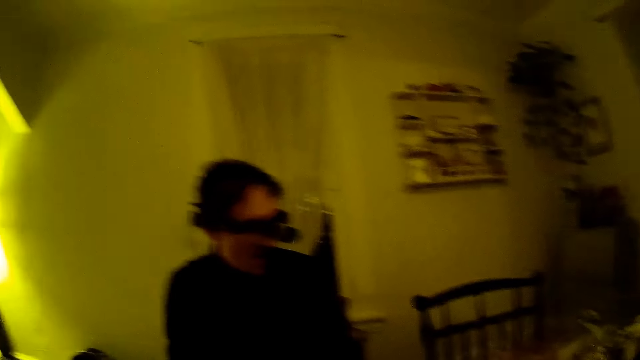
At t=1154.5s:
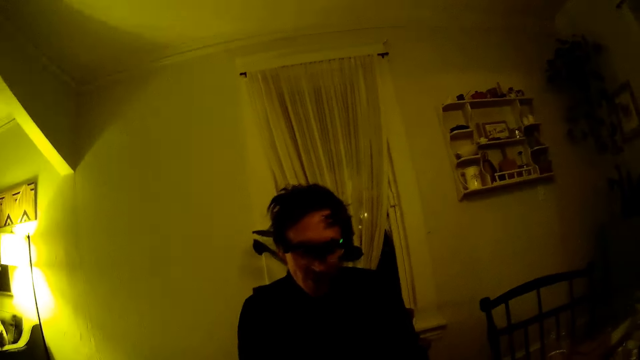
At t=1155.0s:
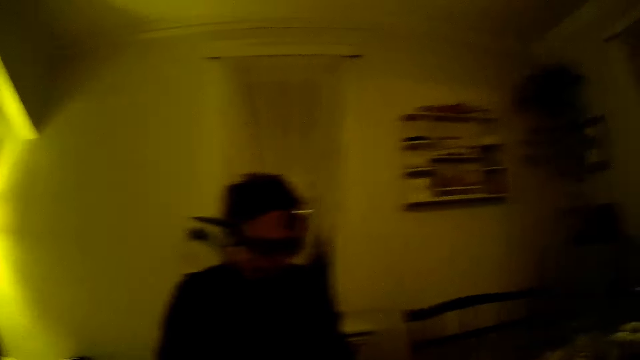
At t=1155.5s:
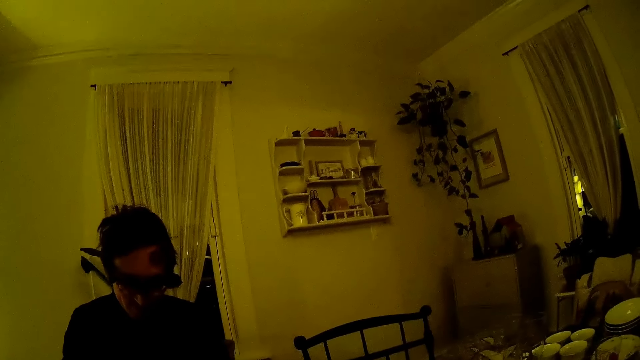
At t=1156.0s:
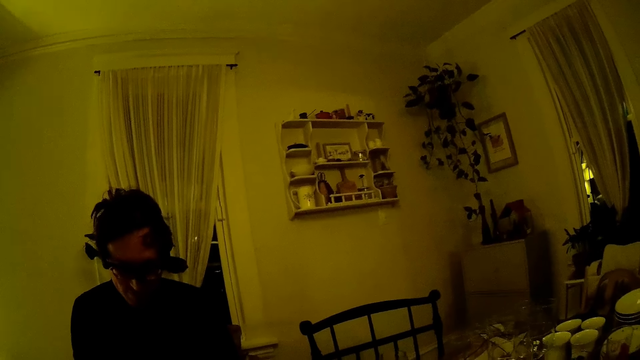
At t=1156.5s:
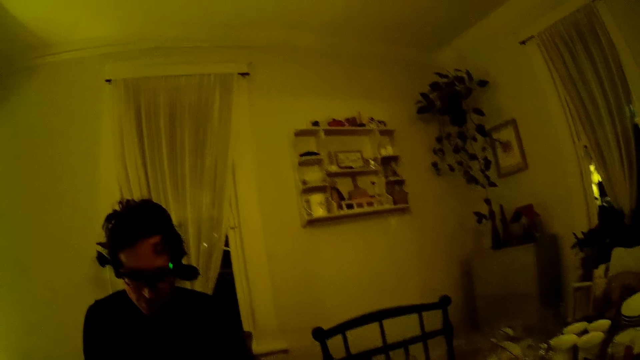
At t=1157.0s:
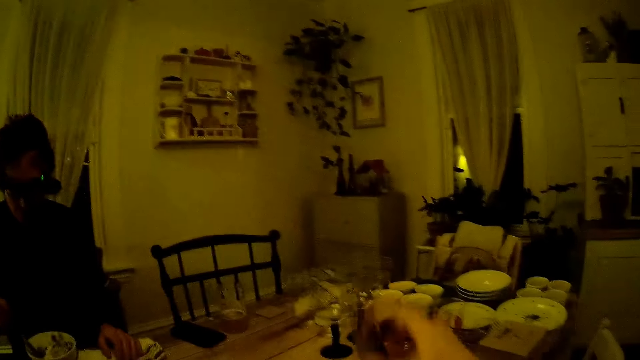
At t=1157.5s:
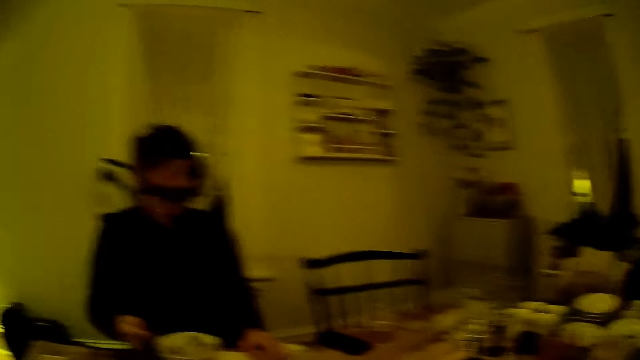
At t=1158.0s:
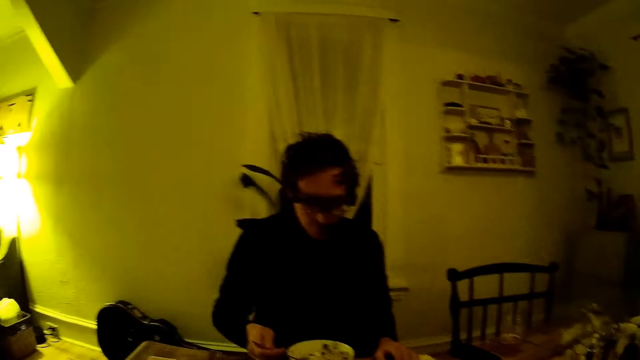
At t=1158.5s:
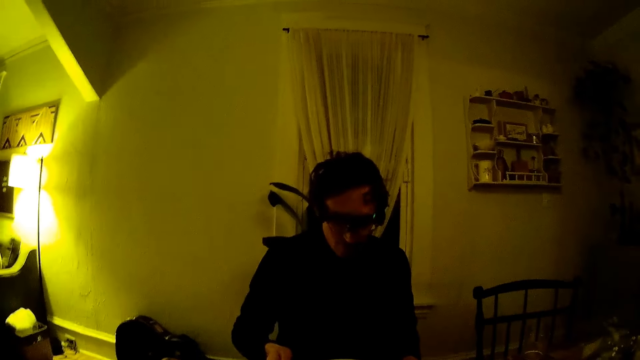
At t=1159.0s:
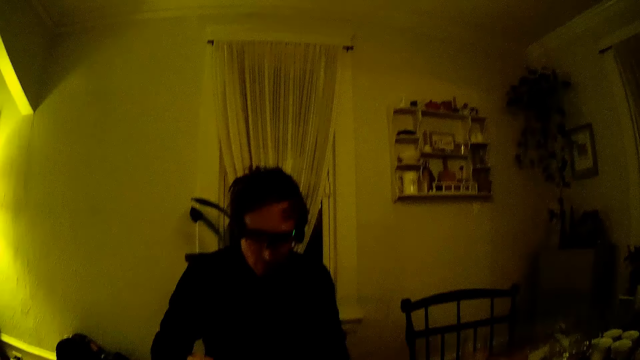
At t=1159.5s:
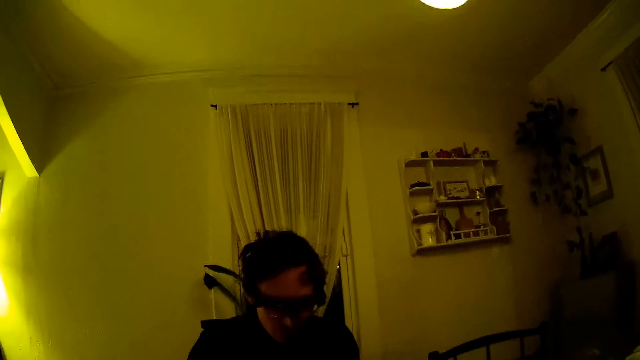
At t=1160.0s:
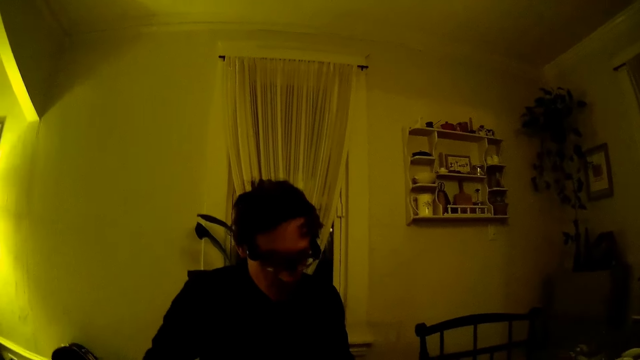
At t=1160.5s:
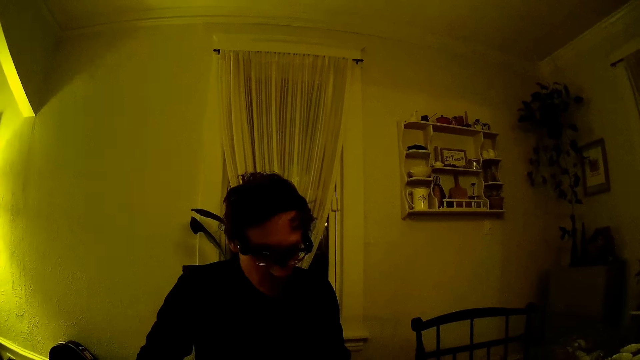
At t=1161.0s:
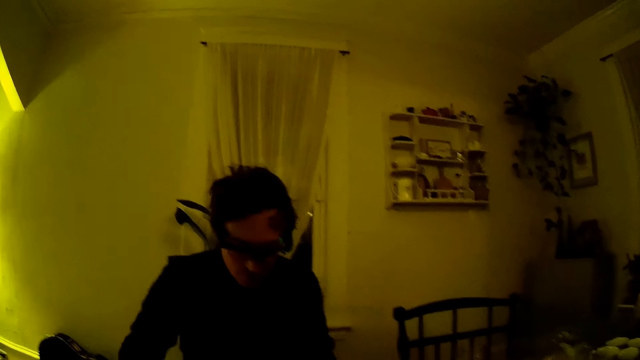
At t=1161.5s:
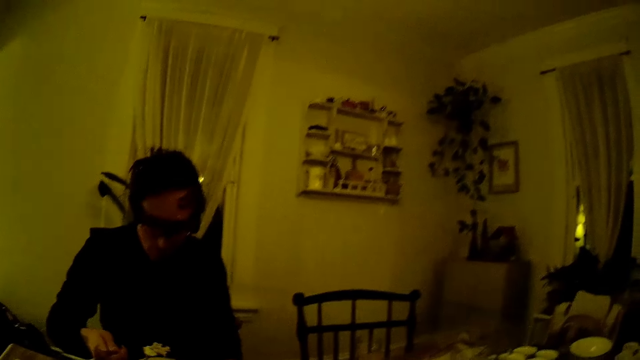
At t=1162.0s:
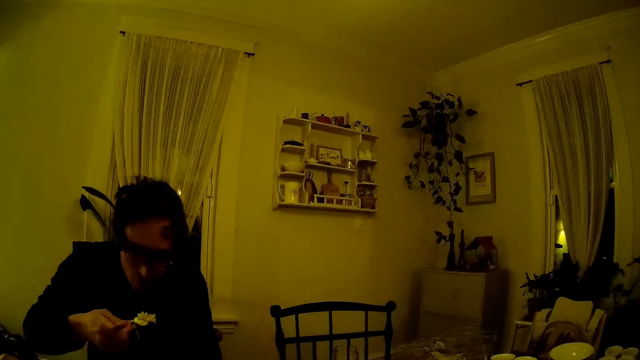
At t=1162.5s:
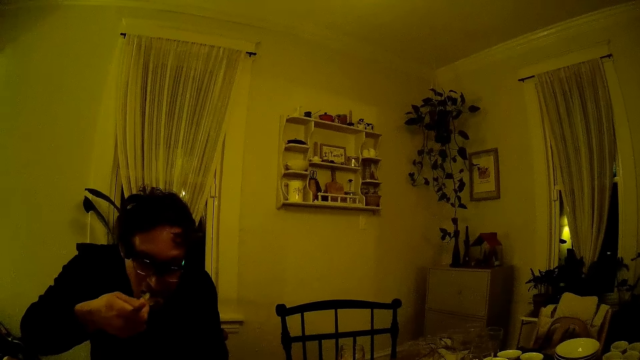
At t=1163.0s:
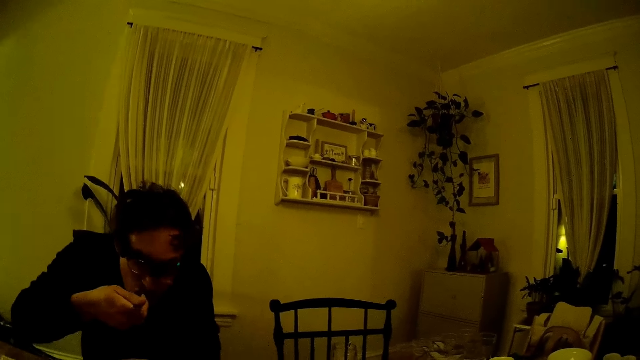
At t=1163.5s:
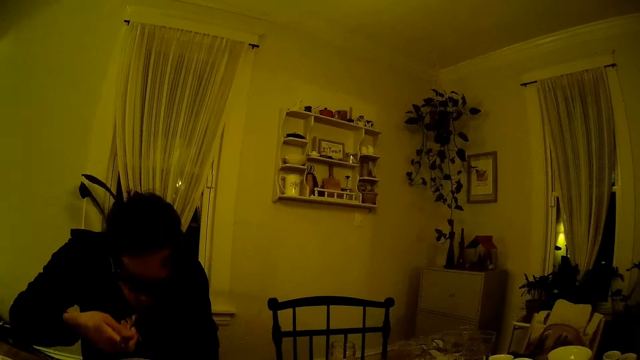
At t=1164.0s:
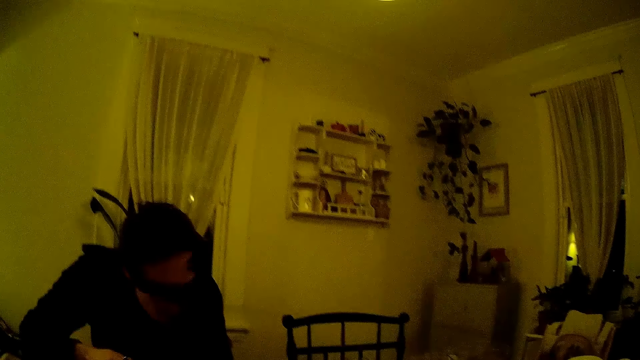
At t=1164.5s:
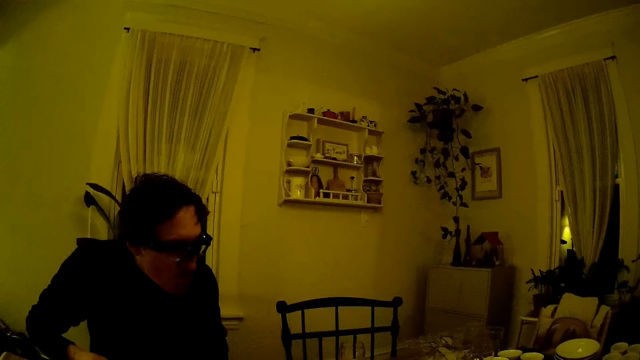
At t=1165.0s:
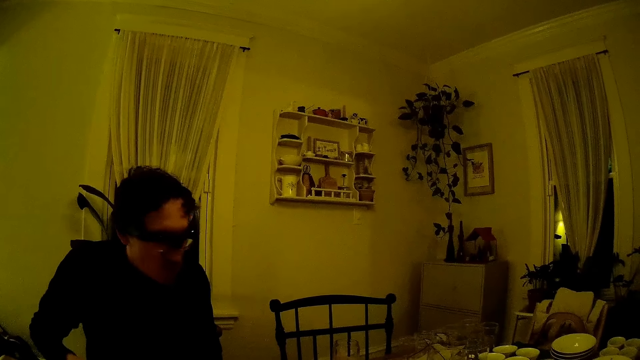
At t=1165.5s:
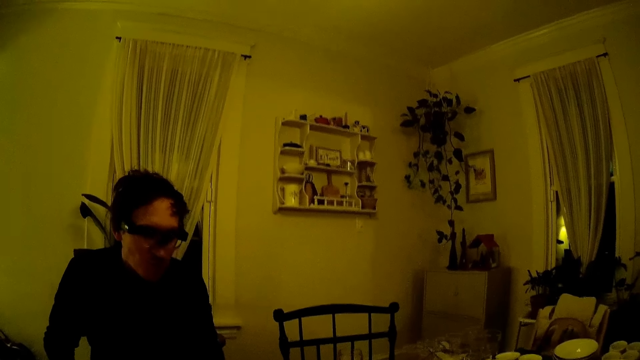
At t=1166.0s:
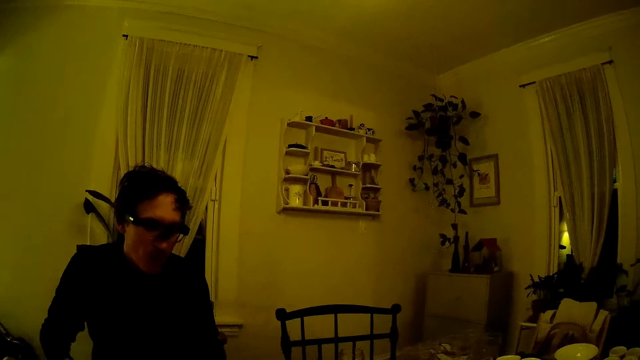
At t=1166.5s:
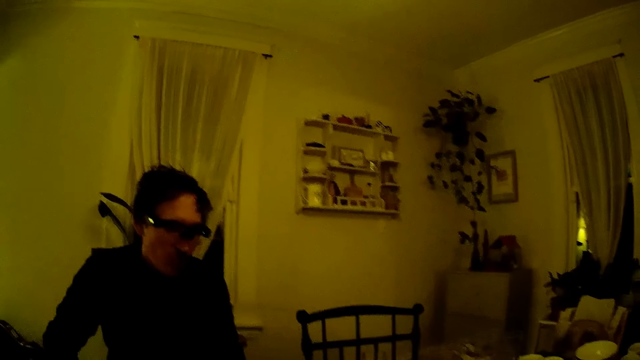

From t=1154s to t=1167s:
The camera wearer holds a card. A man eats food with a spoon in his right hand.

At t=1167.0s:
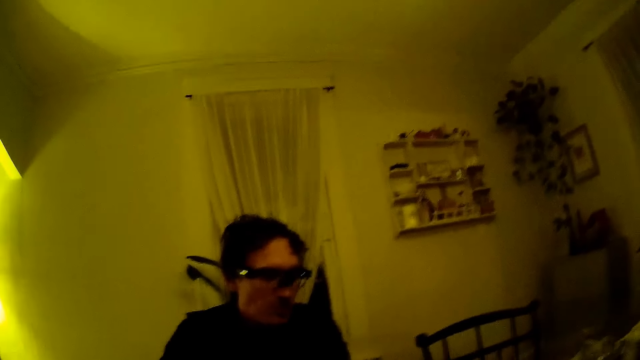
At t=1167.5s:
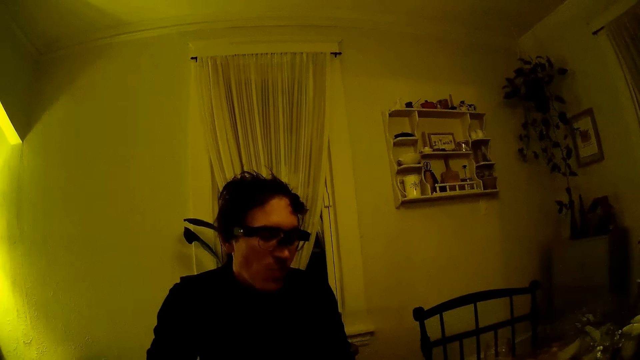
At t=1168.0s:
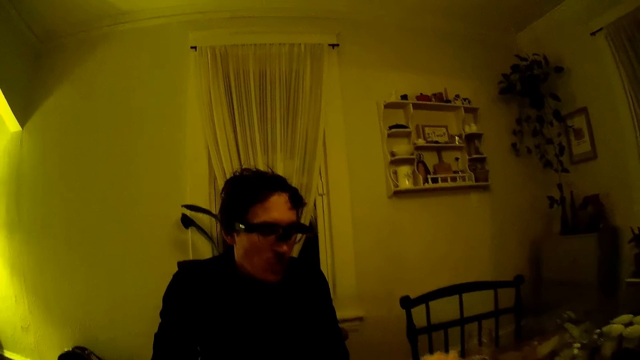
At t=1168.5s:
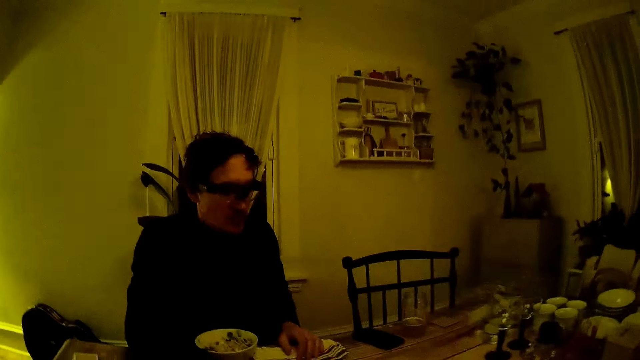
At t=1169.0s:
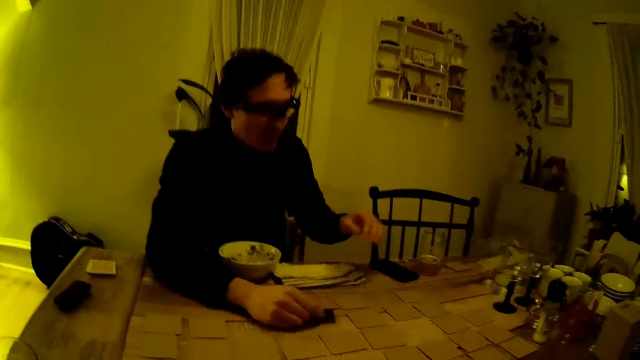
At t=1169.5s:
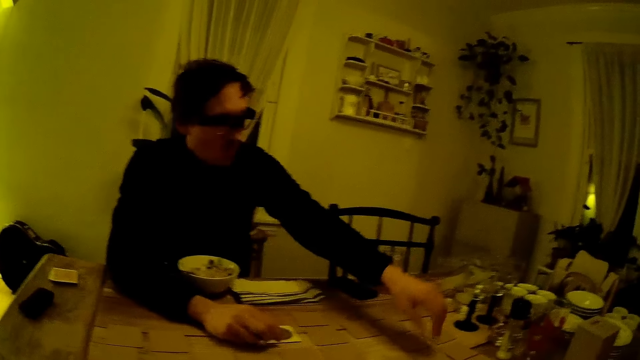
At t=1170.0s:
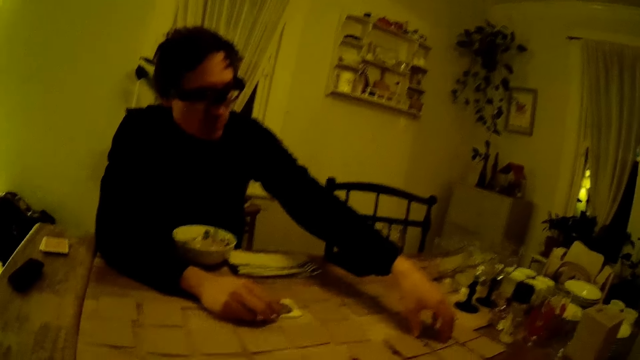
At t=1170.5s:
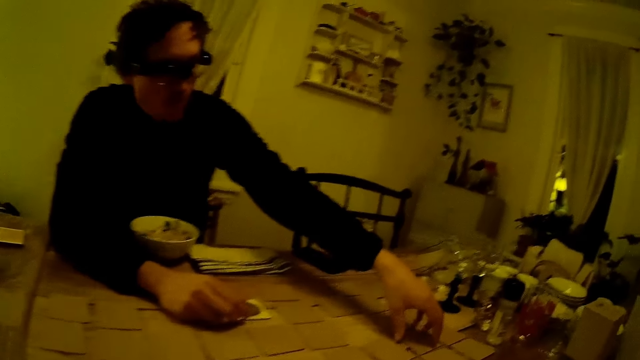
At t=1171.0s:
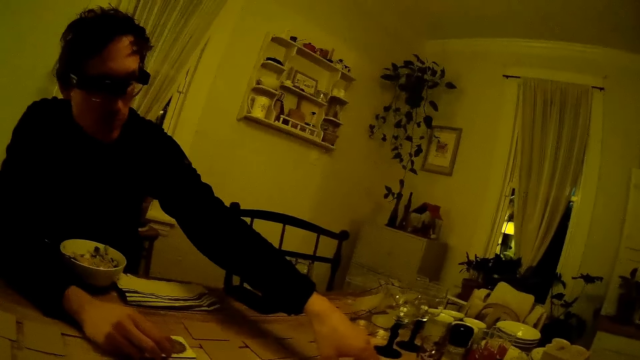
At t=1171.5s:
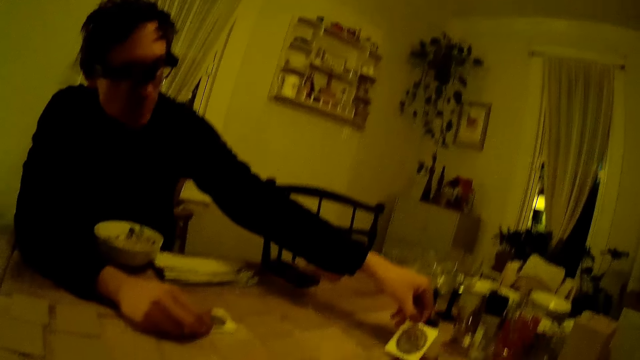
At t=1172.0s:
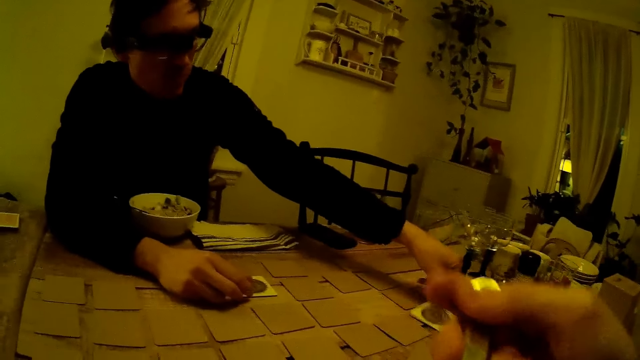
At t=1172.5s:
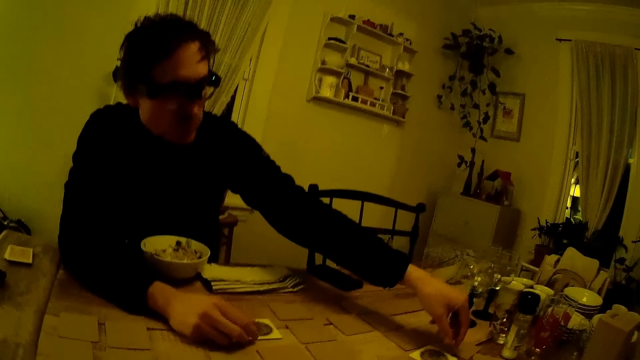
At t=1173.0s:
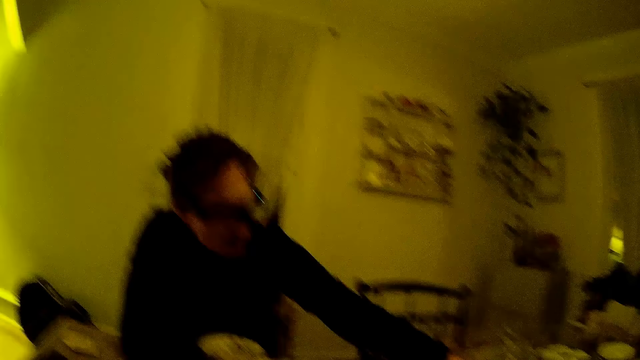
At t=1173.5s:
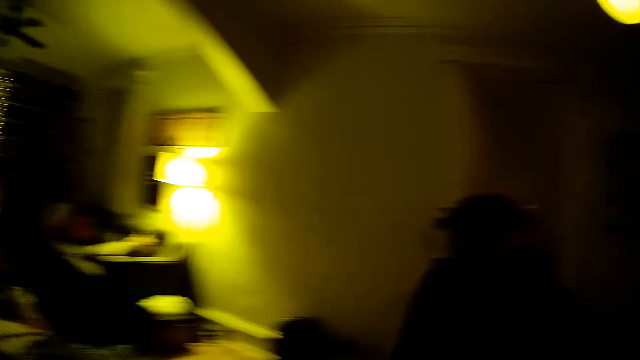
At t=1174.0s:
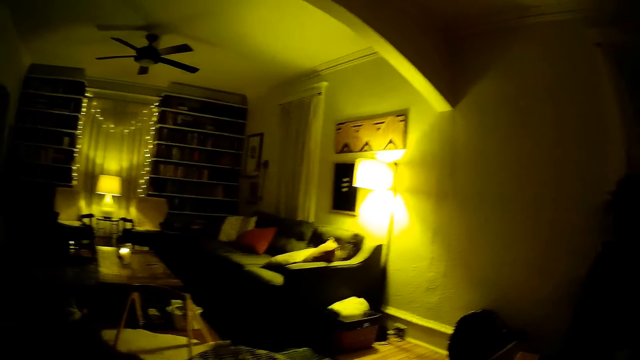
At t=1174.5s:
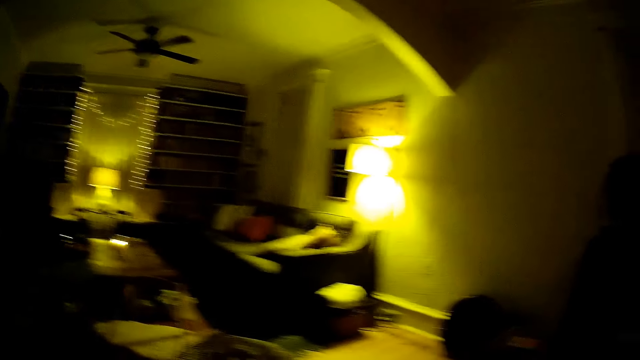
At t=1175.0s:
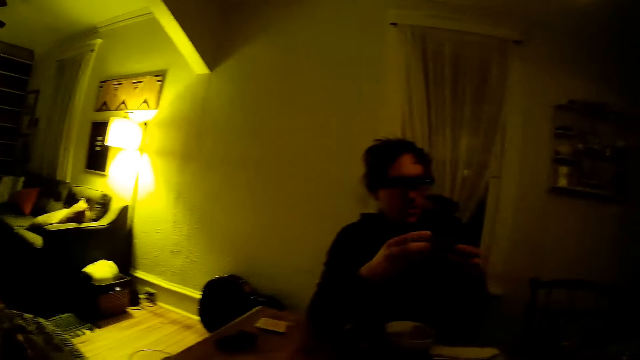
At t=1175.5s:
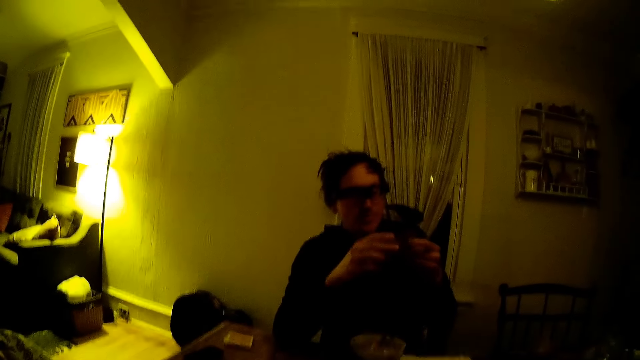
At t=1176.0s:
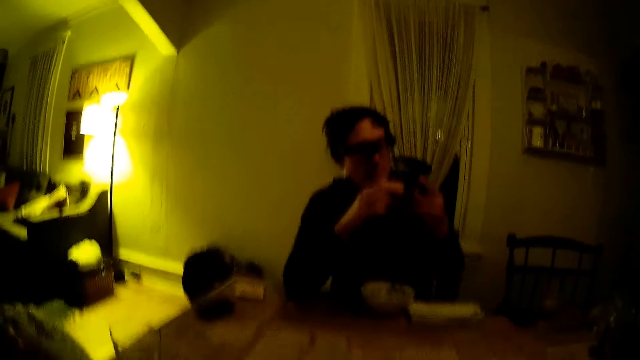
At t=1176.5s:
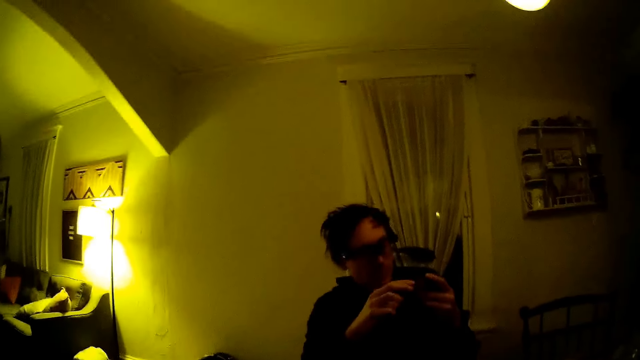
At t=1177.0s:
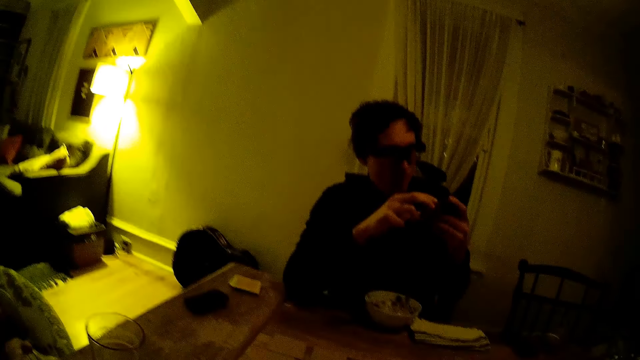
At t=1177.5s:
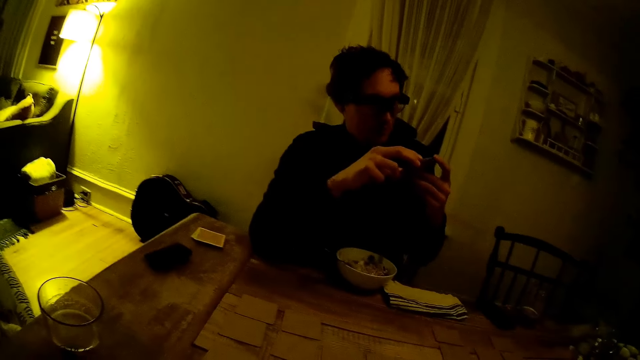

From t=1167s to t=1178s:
A man flips a brown card on the table with his right hand. He flips a brown card on the table with his left hand, and picks up a card on the table. The camera wearer holds a spoon. The man looks at a flipped brown card in both his hands.
